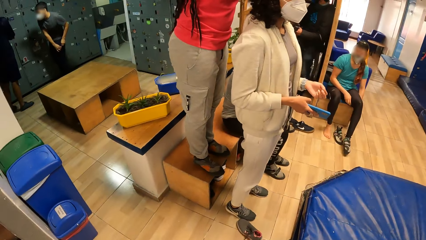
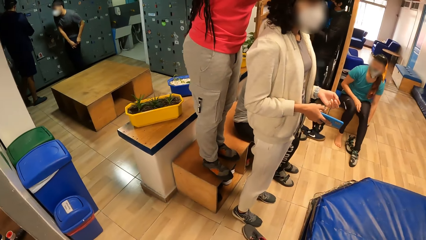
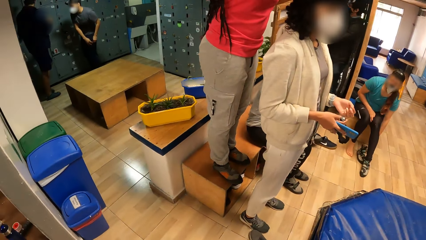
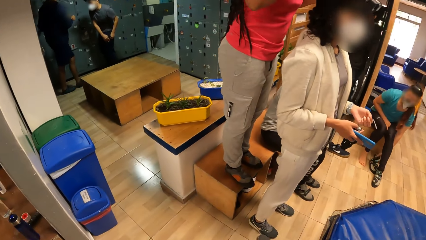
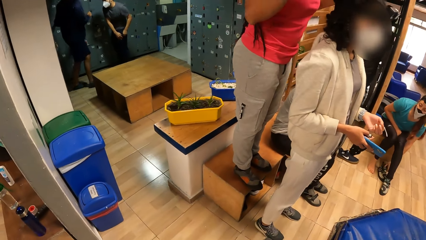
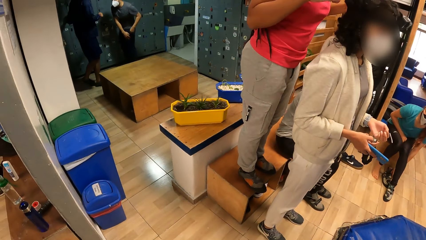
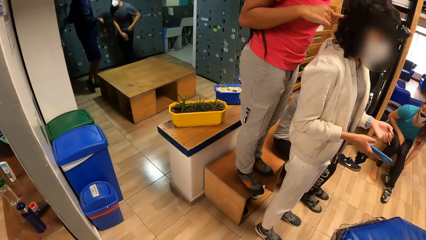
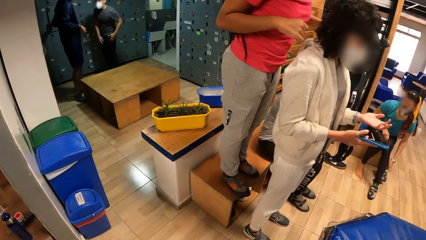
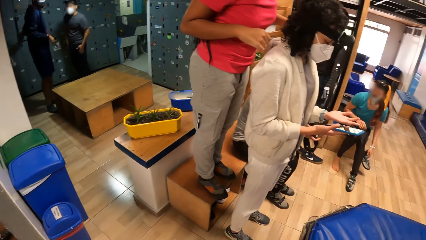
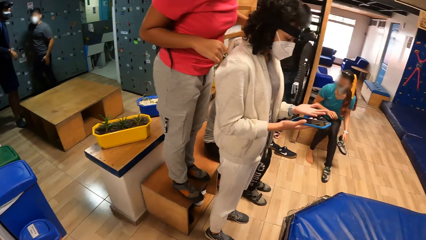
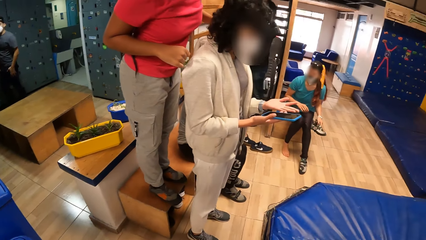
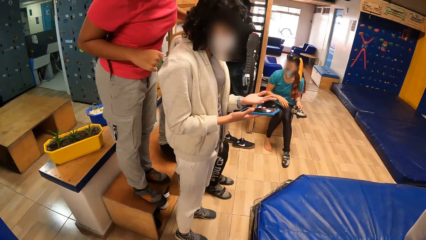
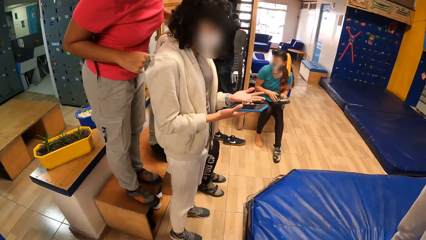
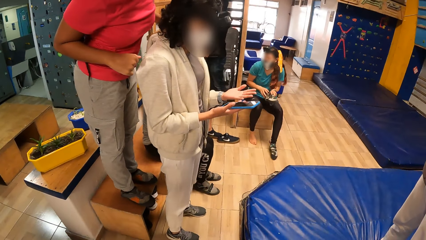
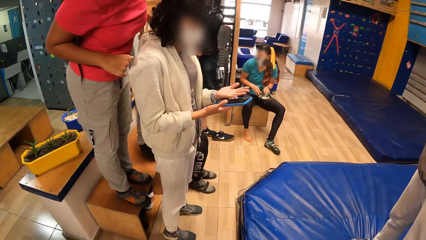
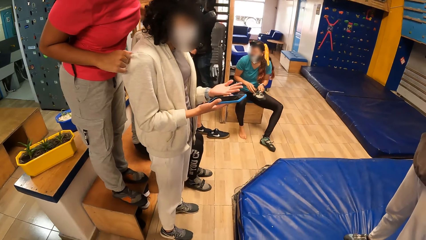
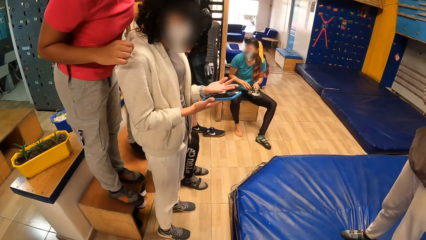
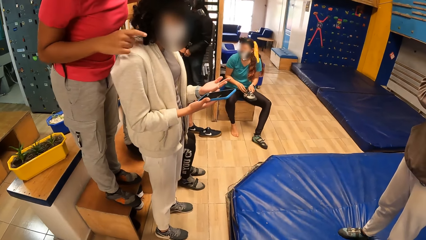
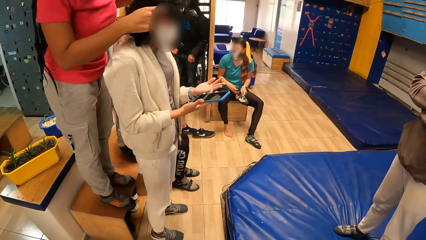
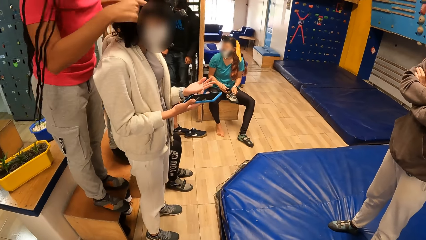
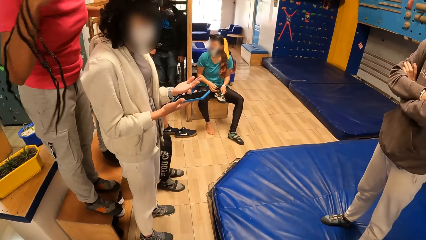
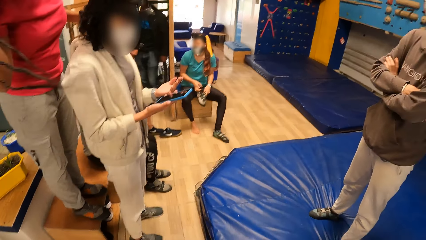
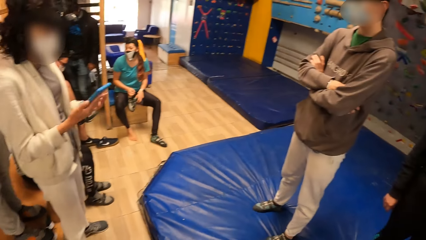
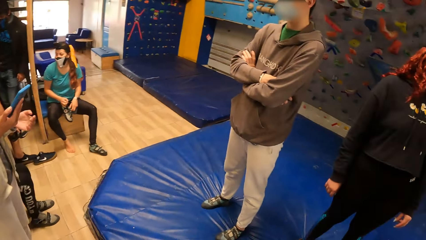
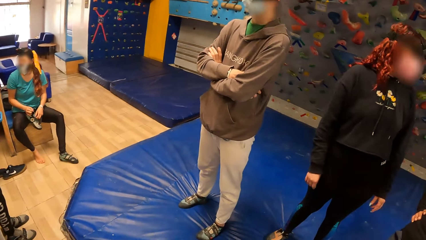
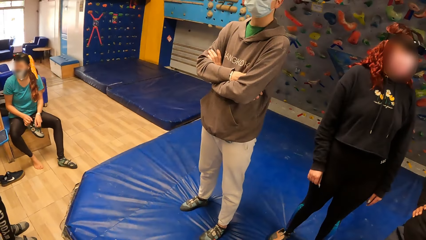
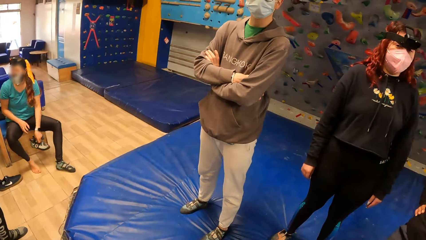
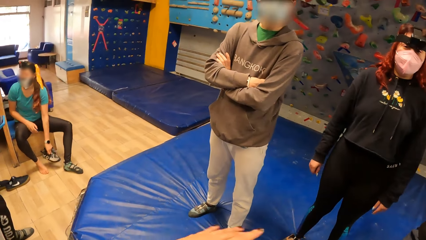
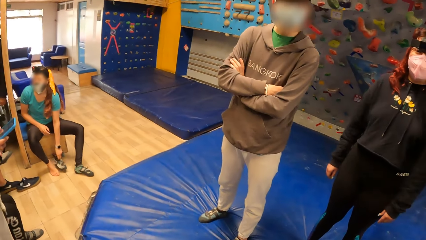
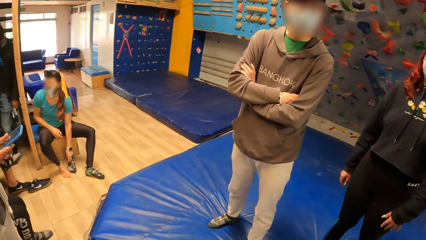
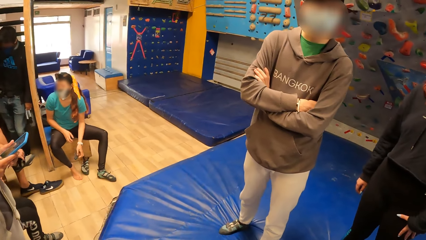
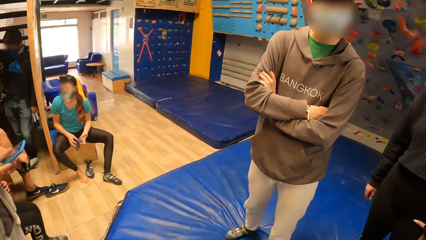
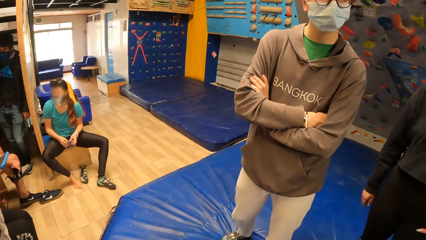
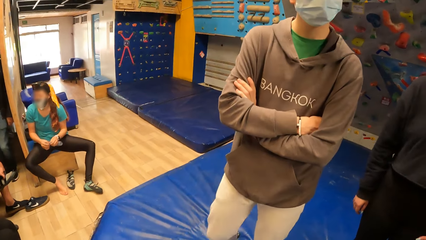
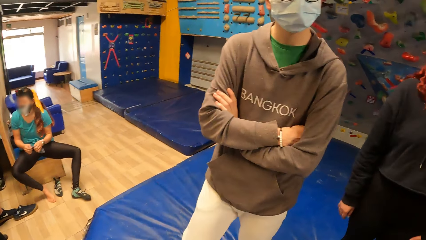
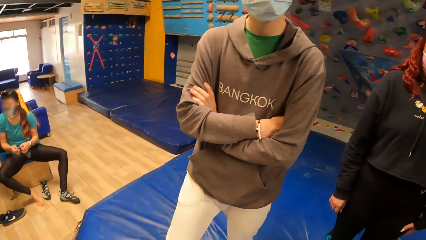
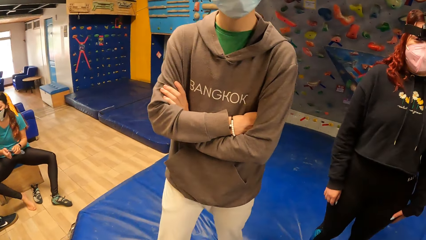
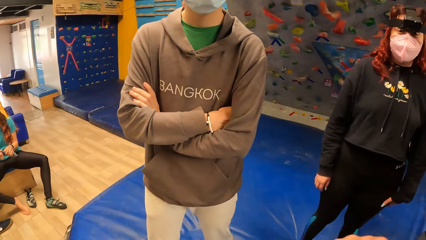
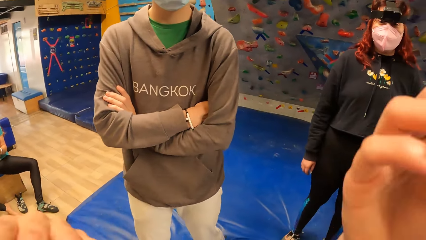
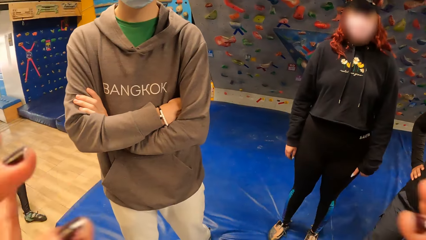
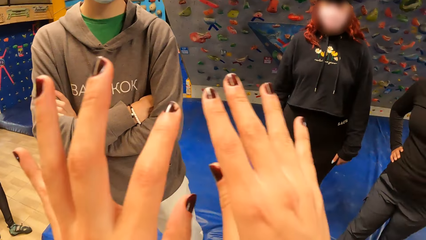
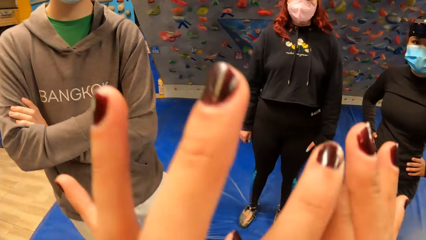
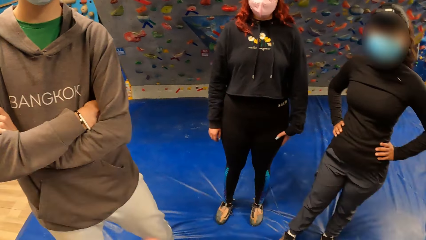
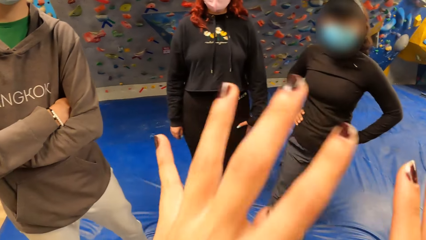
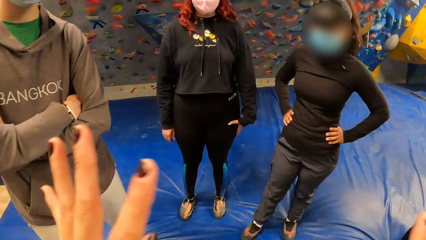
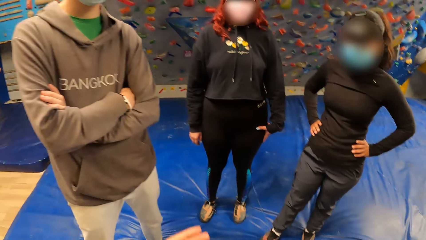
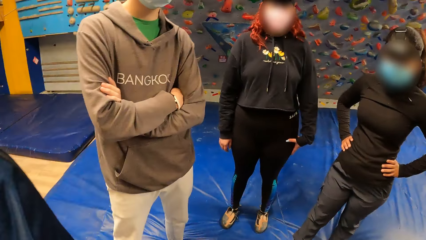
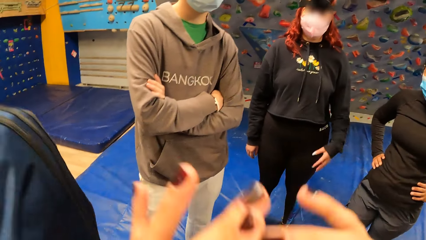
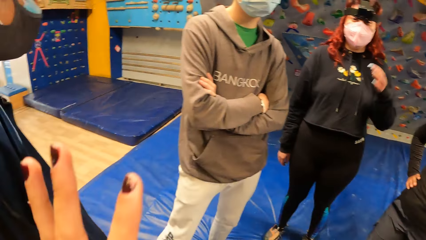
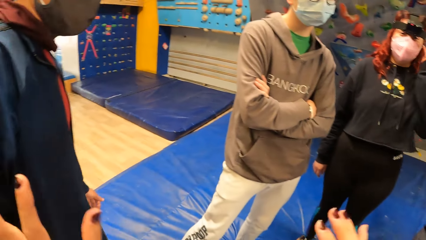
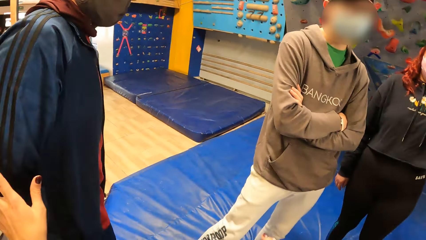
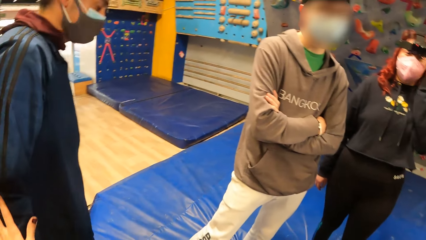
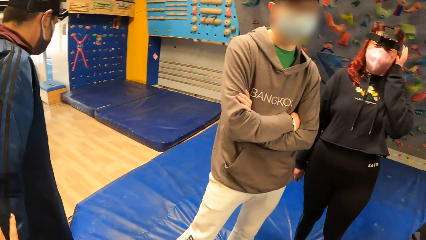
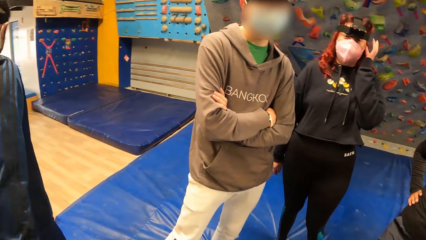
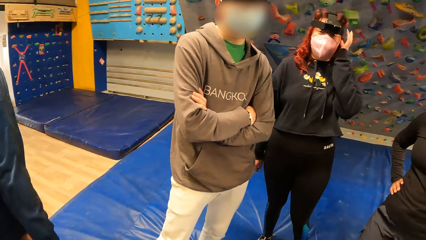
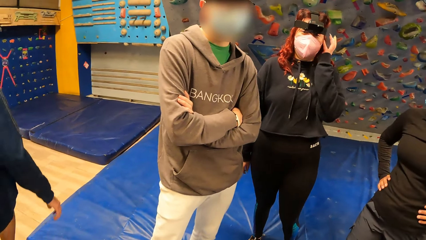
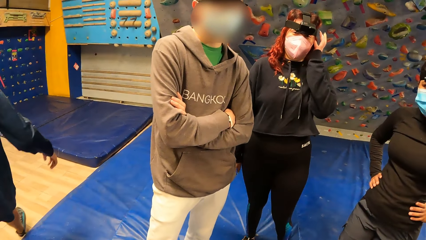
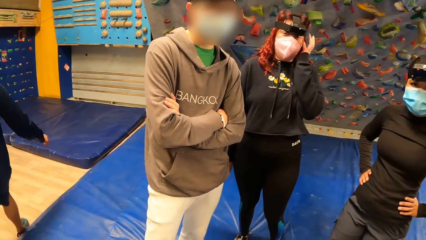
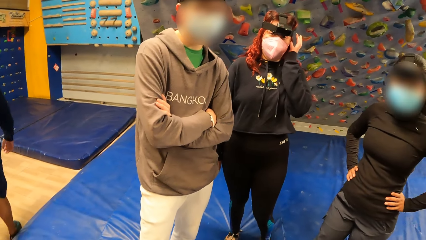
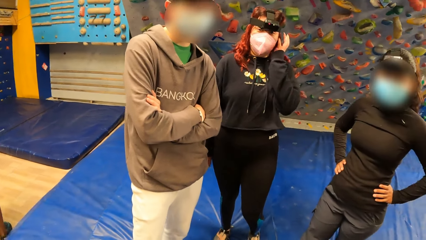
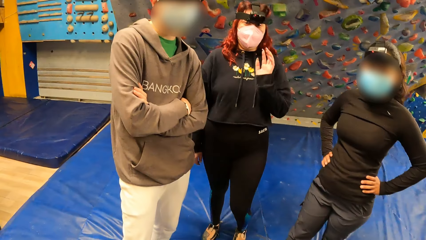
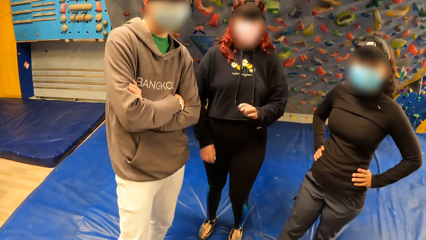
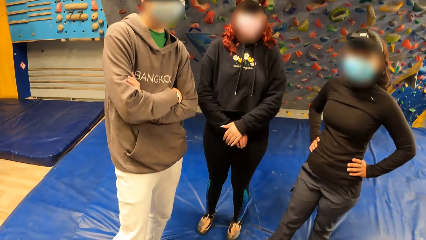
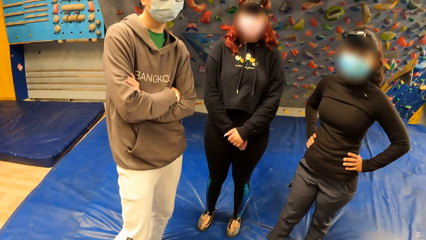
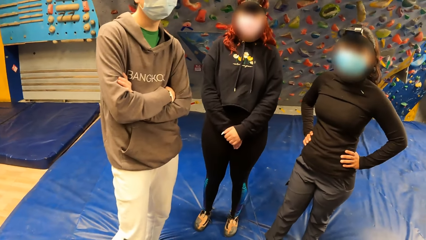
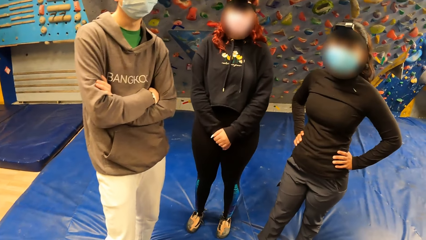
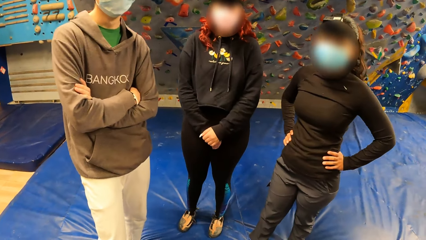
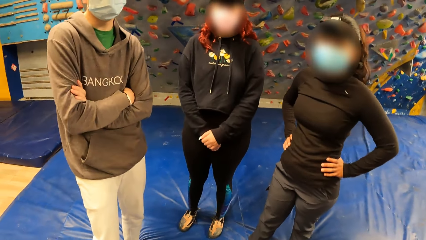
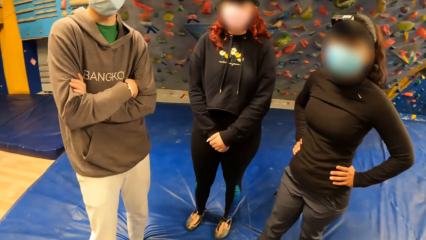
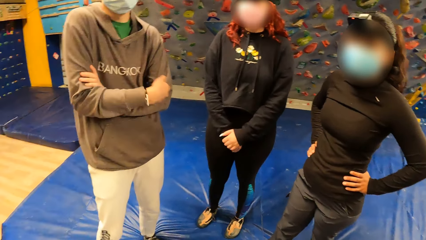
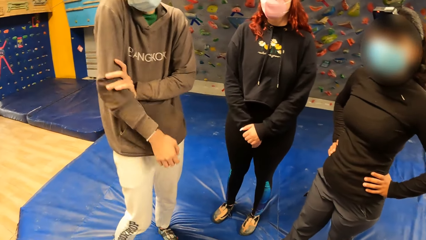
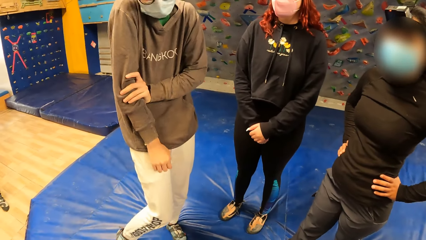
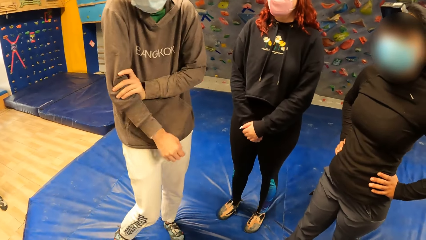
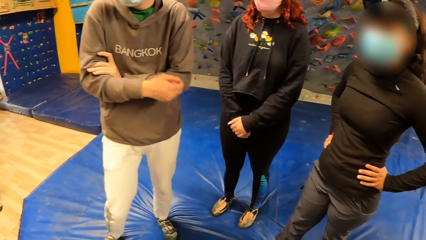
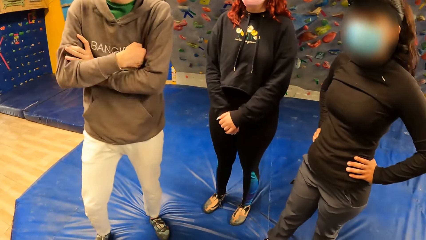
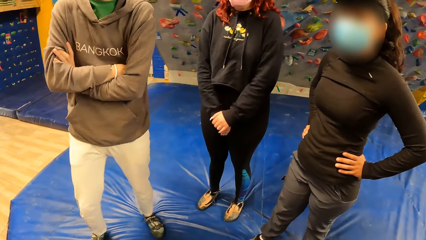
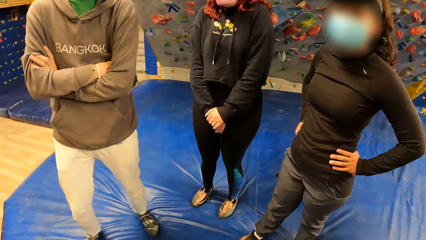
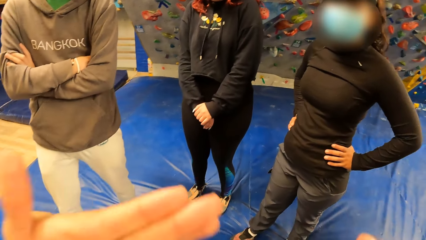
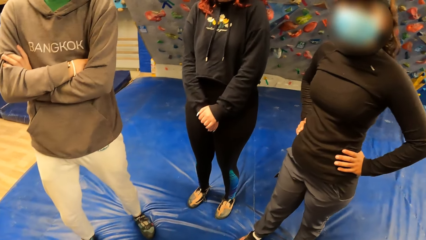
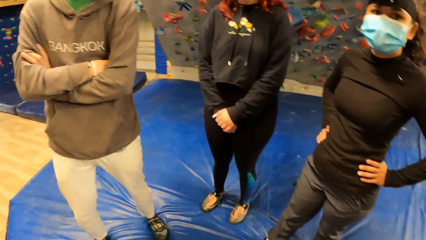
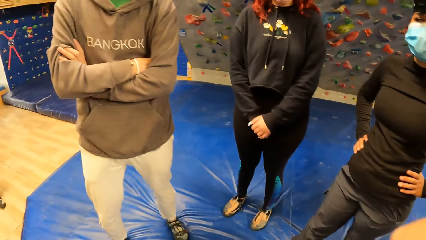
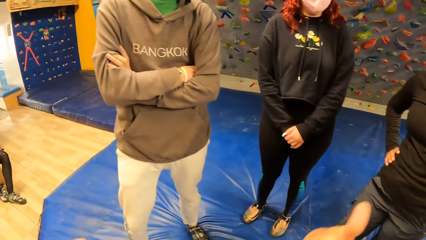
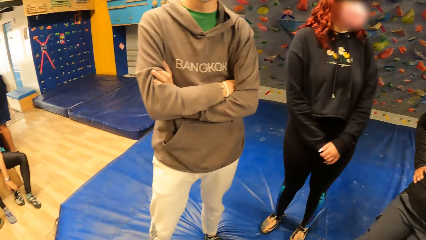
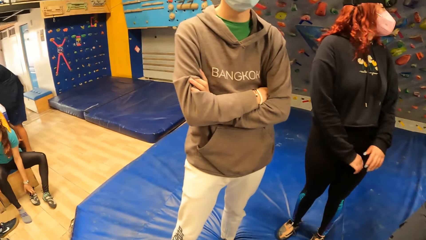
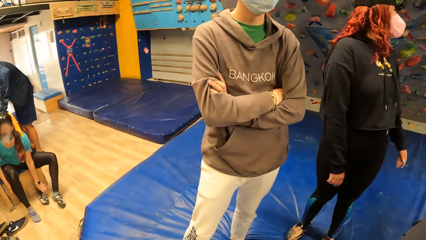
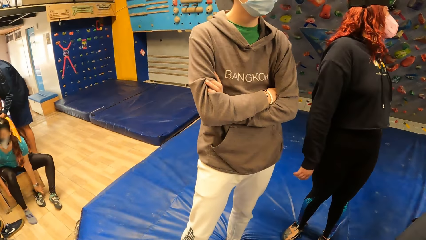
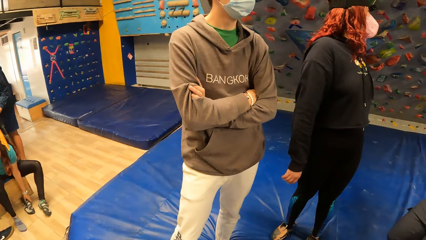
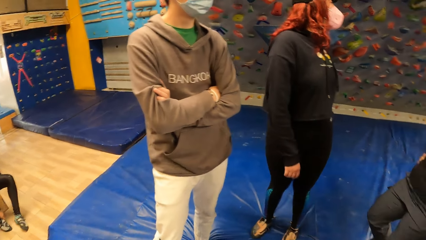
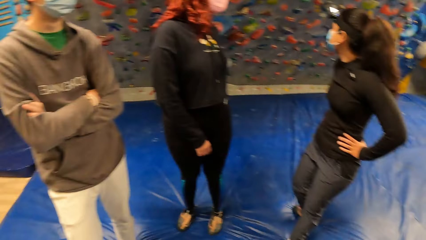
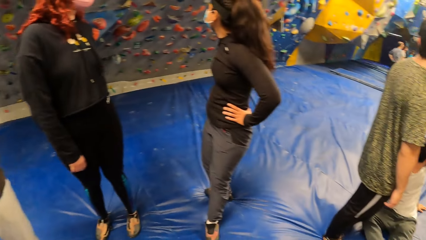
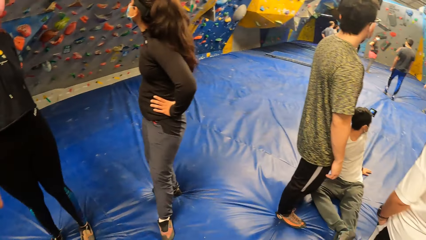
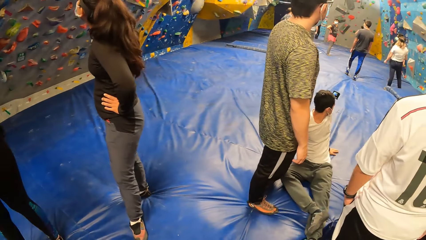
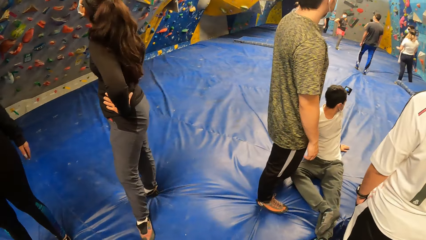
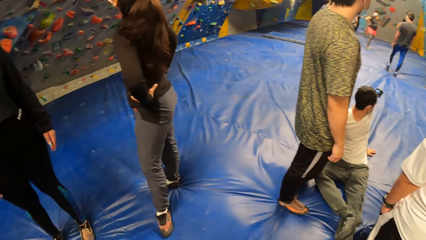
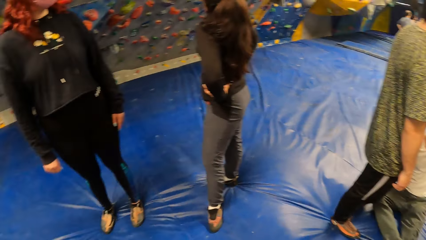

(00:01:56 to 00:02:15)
The camera wearer looks around. A person scrolls the phone. The camera wearer interacts with the man. She demonstrates with her hands. Another person scratches her head. The camera wearer demonstrates with her hands.
